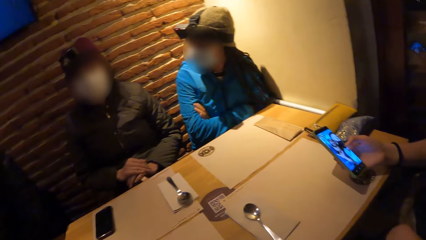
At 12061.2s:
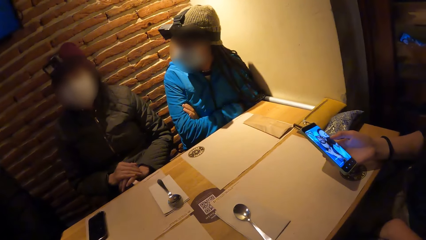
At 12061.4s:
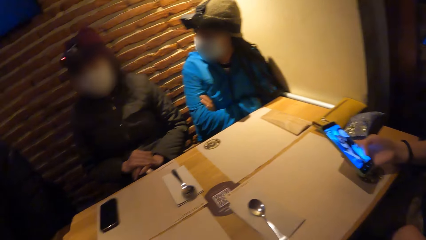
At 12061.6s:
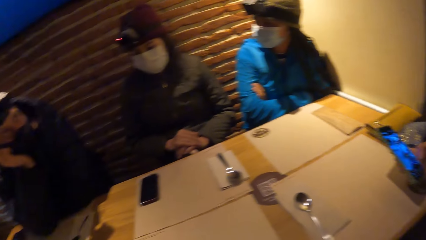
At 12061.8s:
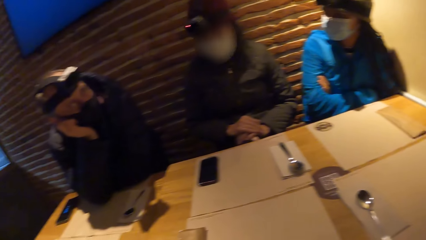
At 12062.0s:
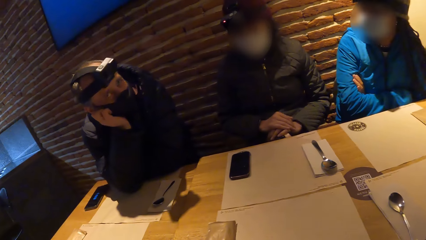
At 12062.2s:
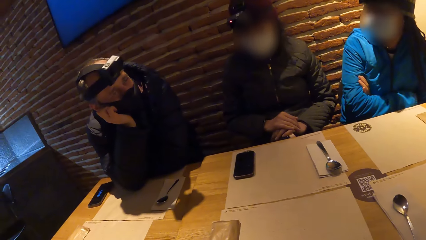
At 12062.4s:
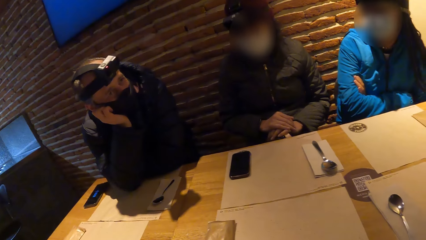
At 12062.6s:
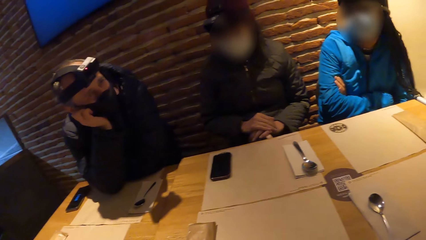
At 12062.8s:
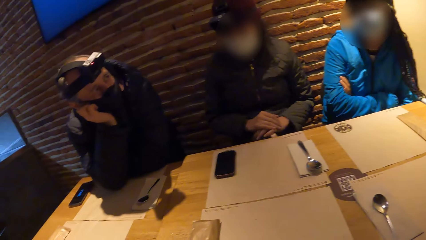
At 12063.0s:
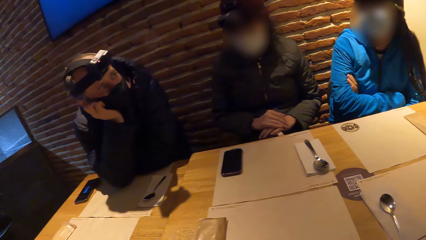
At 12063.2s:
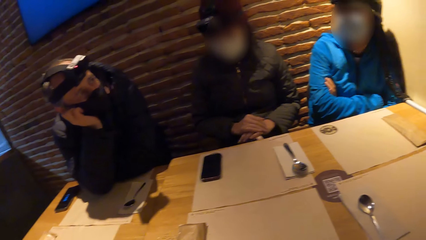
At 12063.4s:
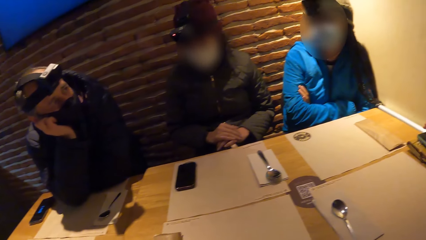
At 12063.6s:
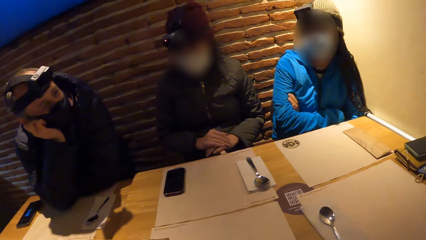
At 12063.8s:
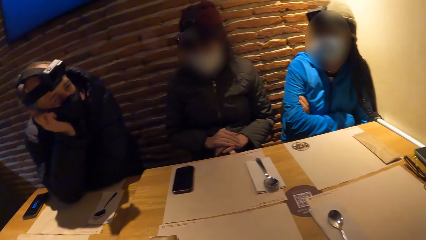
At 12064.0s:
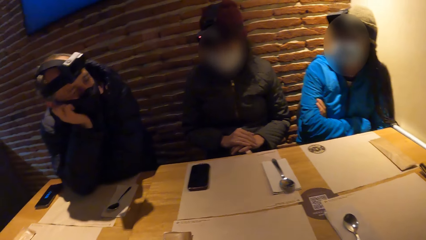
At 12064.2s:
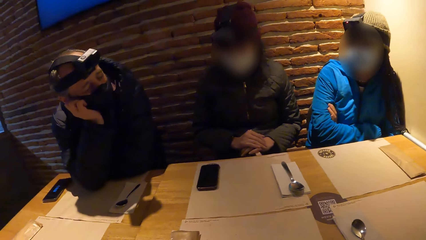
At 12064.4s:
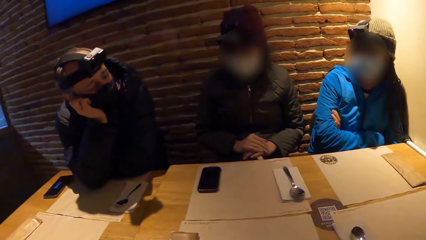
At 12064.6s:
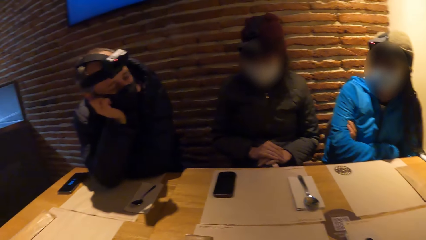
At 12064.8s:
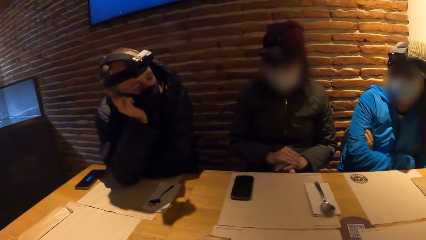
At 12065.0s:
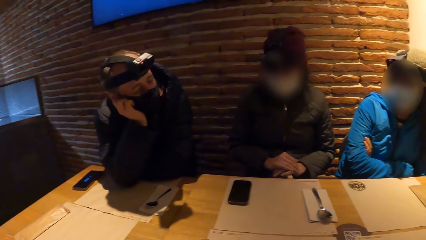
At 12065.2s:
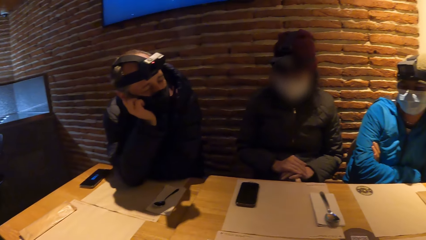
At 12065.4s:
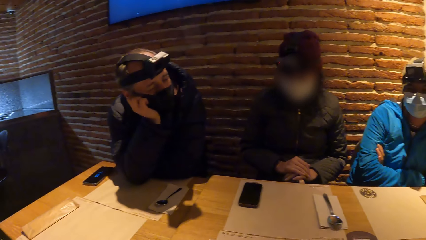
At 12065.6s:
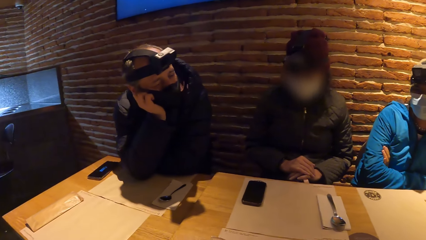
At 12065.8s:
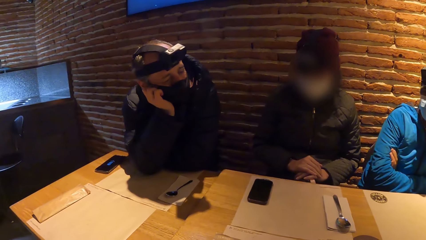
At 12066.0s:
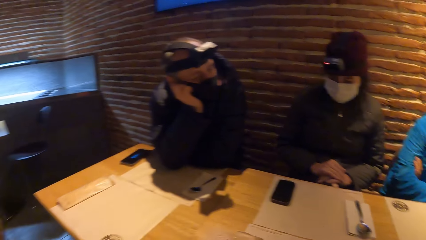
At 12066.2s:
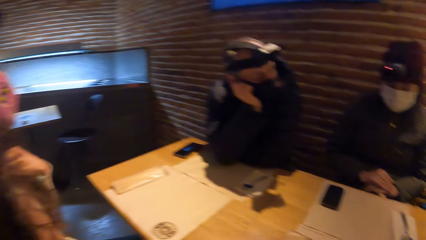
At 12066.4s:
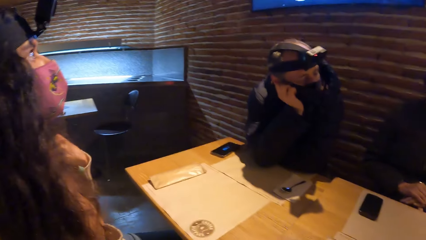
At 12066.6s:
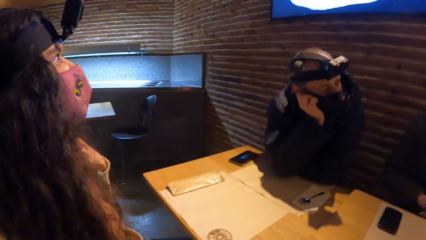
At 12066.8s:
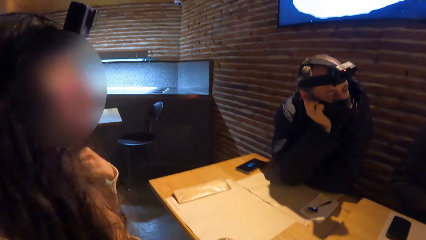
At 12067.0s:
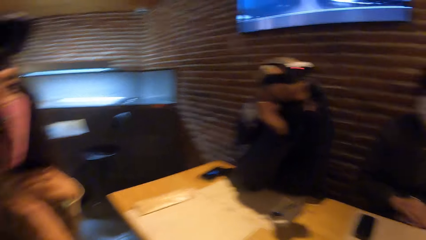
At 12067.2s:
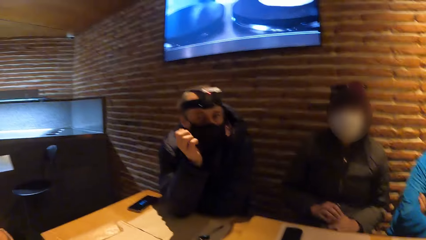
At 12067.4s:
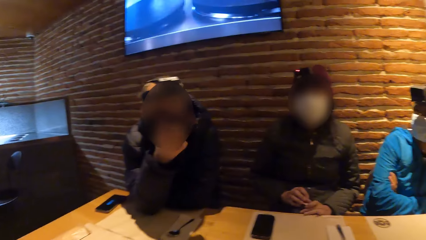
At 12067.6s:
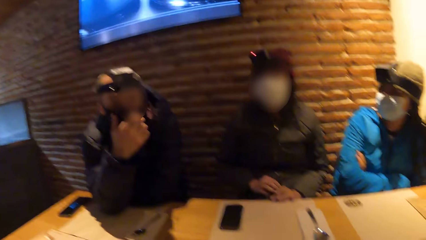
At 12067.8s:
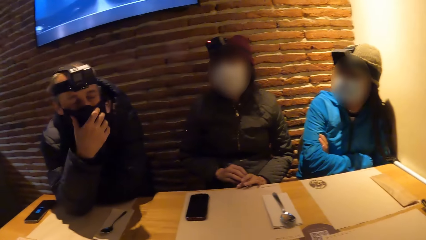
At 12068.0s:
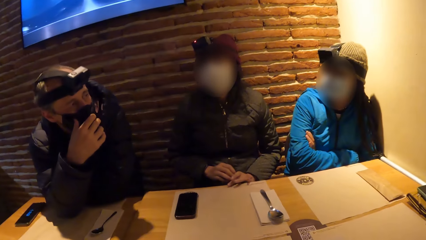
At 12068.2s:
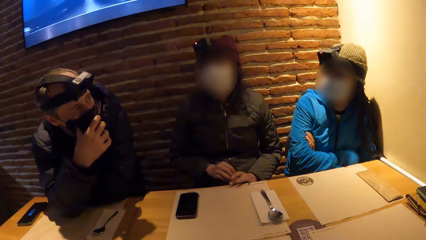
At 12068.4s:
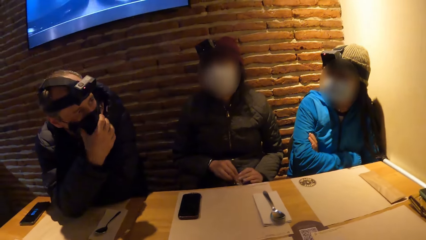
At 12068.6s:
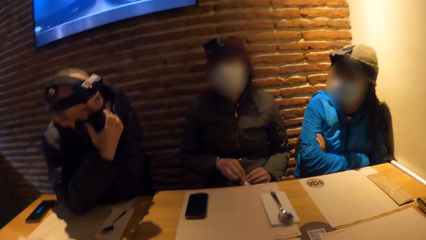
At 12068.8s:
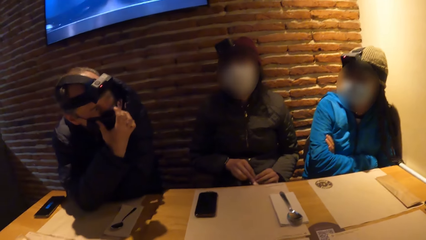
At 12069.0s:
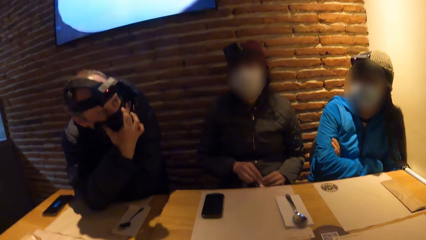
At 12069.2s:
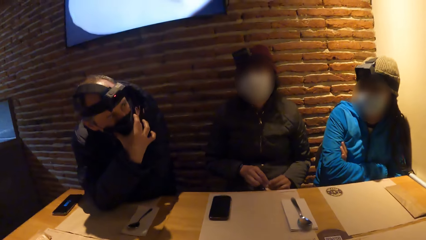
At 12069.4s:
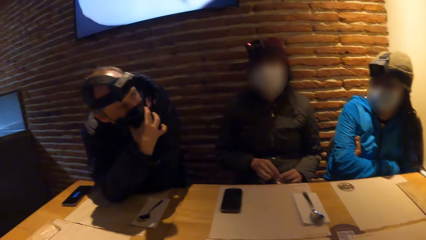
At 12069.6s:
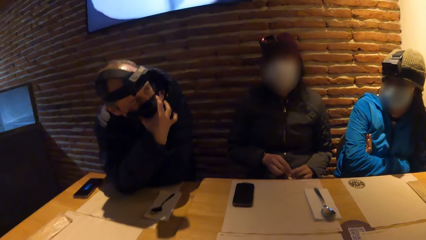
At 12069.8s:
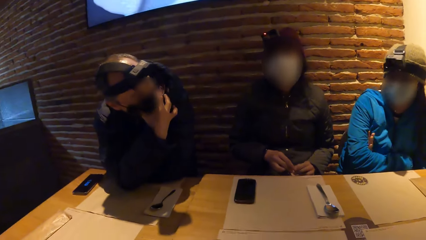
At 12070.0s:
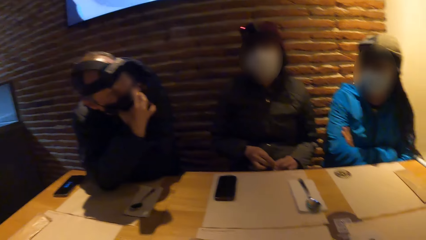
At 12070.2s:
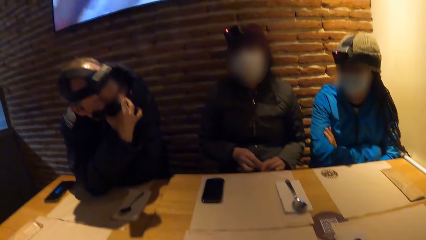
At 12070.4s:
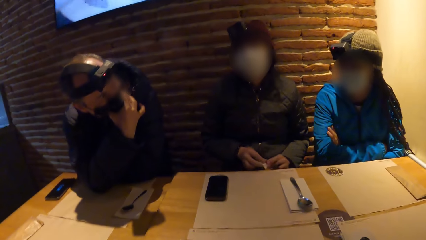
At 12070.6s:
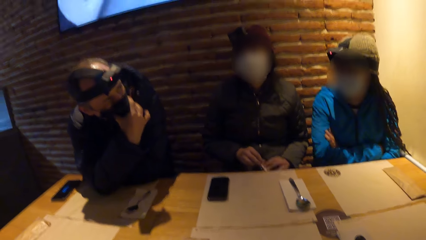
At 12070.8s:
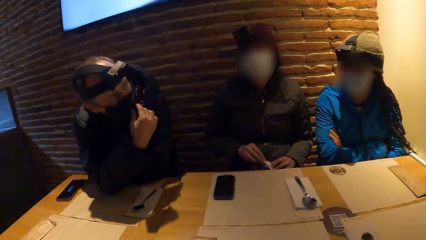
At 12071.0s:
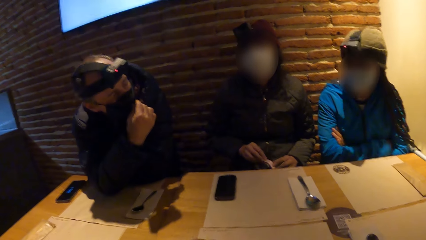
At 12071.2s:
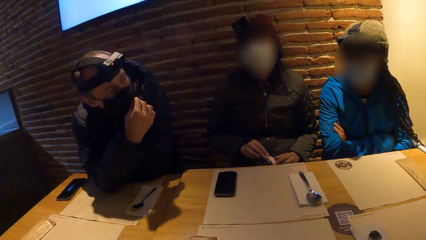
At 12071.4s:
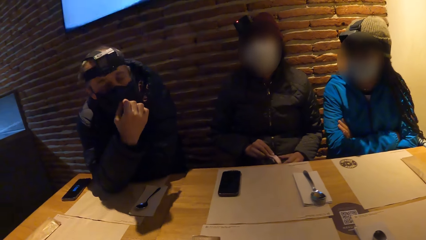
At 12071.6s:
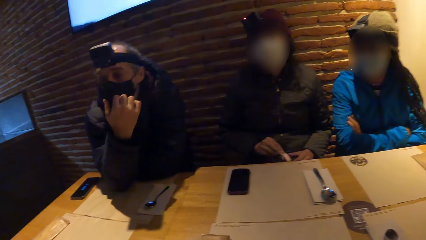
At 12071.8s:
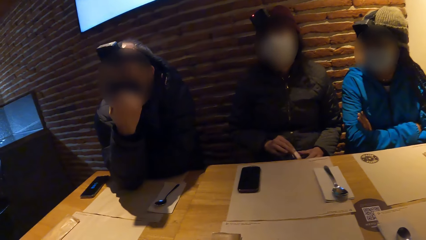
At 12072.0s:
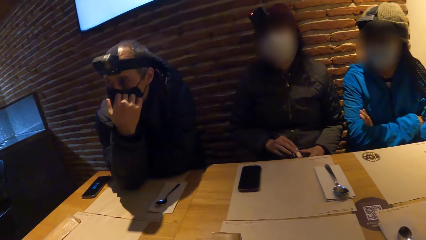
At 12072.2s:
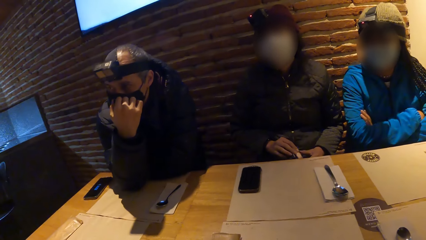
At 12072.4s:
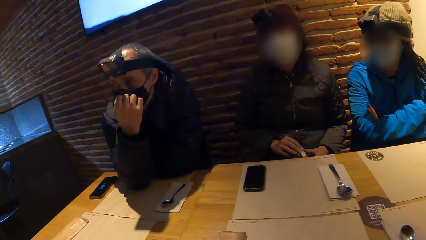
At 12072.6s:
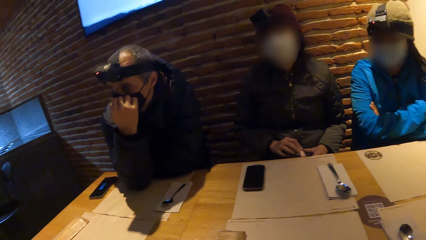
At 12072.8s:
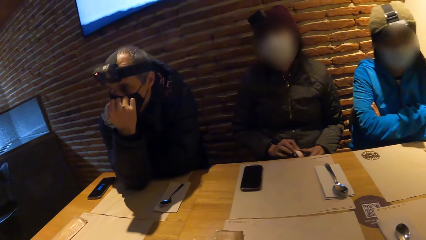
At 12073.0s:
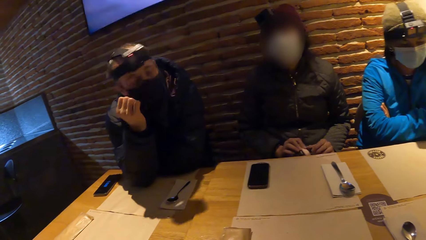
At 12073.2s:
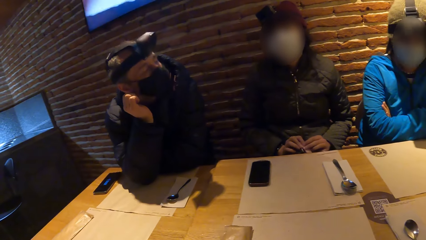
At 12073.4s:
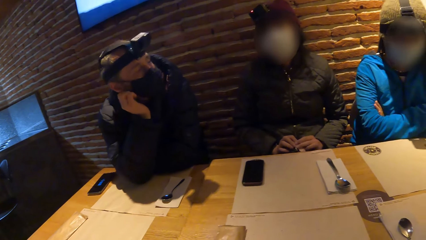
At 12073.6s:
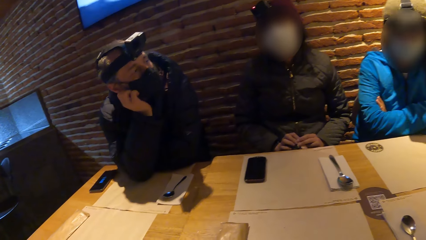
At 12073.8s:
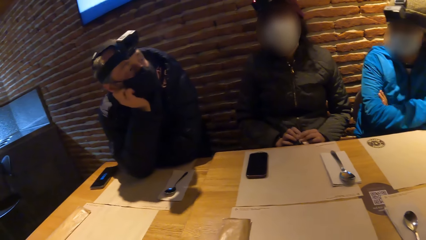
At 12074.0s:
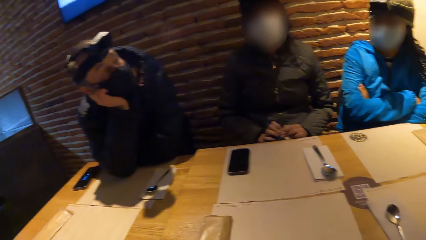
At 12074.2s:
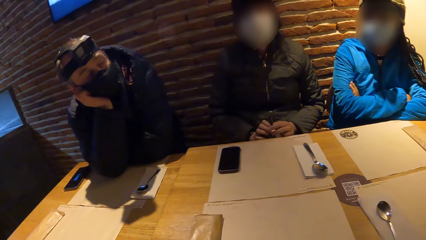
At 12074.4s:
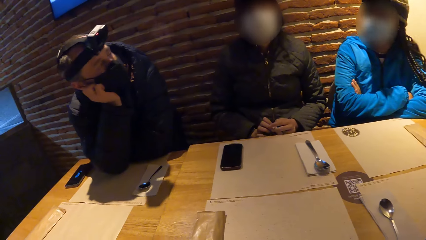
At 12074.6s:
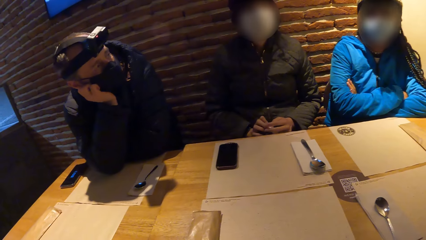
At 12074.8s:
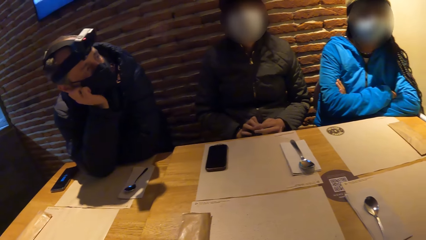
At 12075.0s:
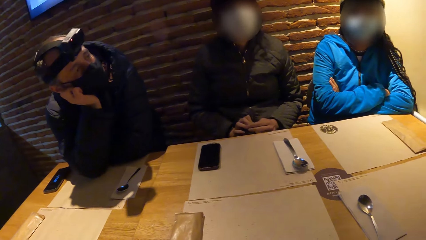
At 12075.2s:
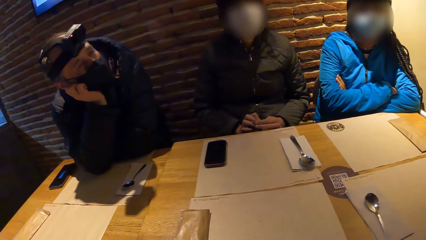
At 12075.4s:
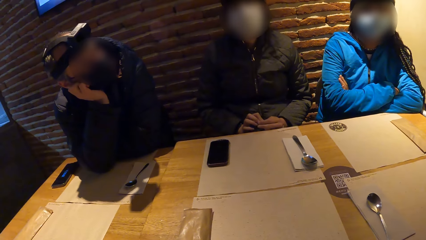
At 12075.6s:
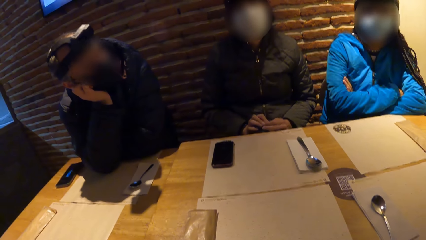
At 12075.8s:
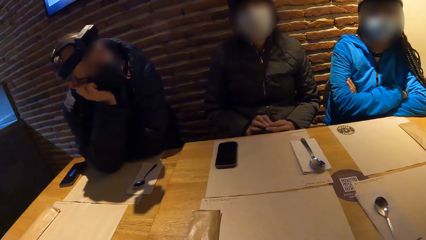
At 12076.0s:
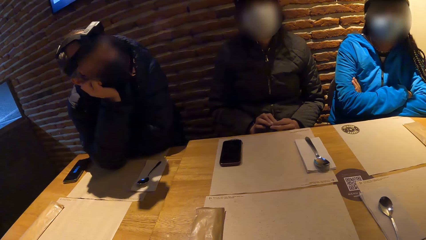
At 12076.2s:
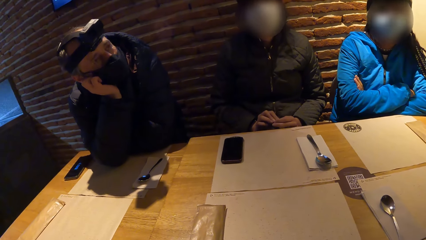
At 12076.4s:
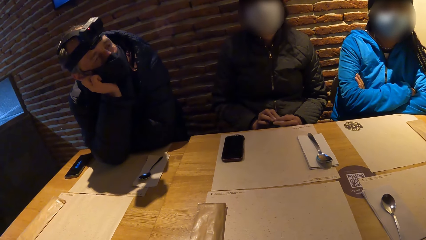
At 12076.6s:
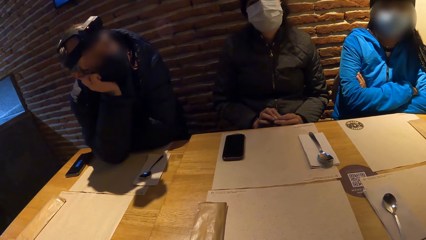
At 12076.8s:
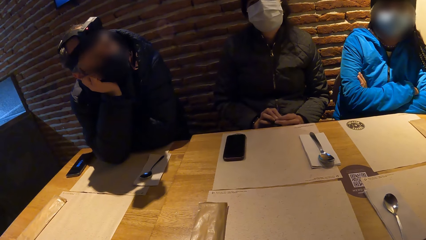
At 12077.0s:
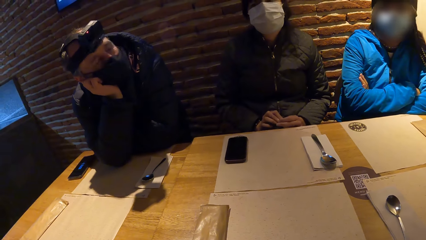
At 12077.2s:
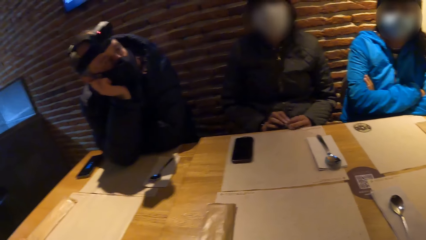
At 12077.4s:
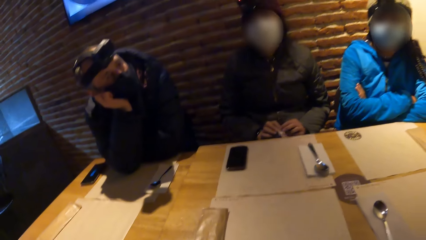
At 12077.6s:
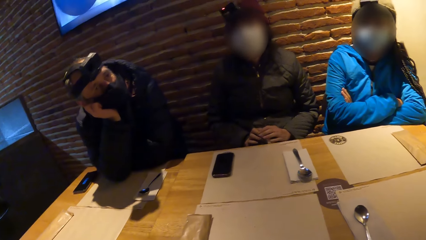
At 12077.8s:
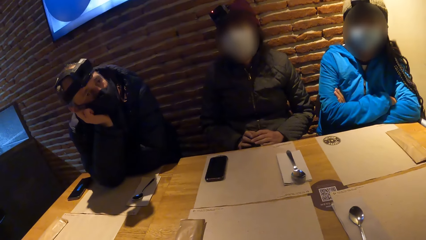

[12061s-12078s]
A man operates his phone. The camera wearer looks around. A woman interacts with the camera wearer, another woman and a man.
